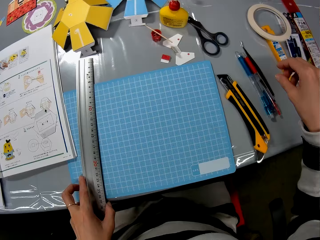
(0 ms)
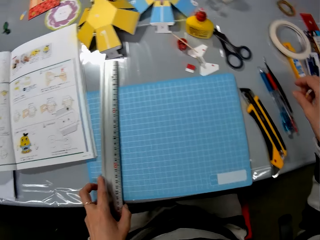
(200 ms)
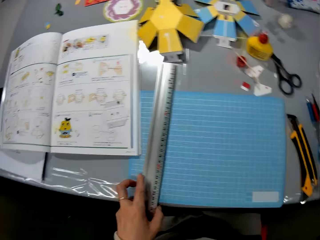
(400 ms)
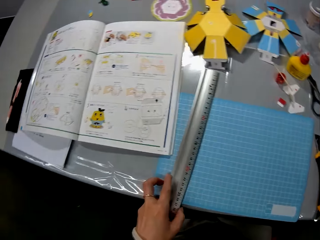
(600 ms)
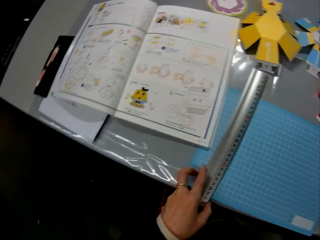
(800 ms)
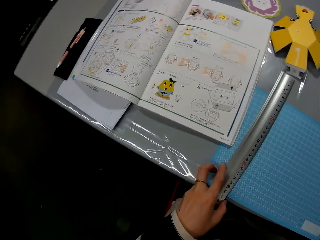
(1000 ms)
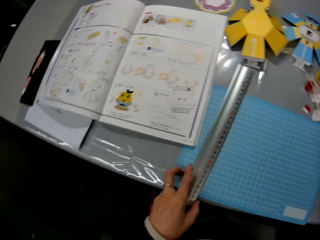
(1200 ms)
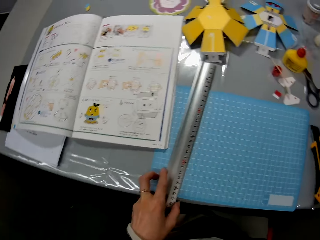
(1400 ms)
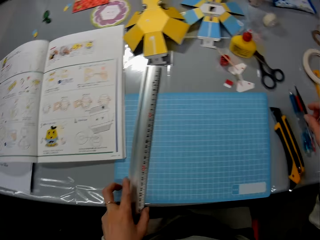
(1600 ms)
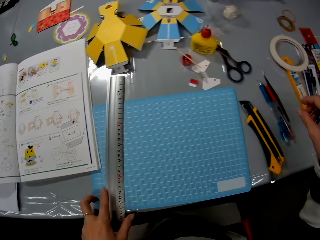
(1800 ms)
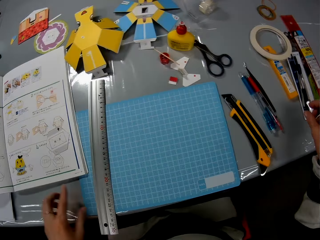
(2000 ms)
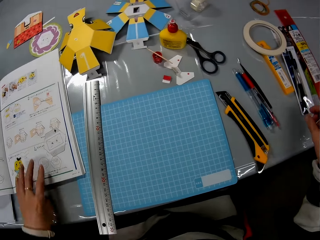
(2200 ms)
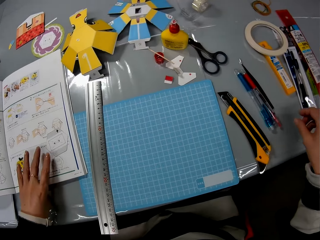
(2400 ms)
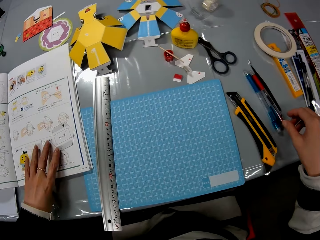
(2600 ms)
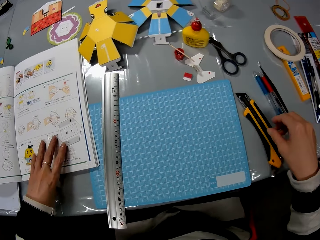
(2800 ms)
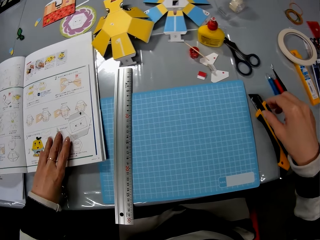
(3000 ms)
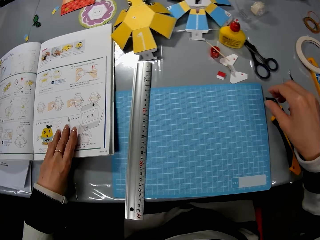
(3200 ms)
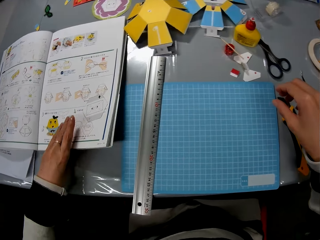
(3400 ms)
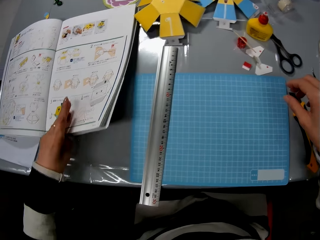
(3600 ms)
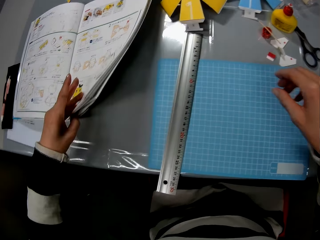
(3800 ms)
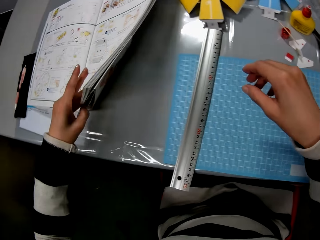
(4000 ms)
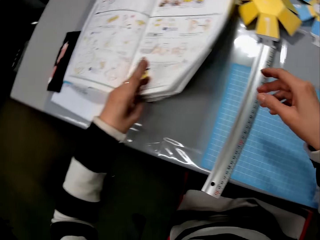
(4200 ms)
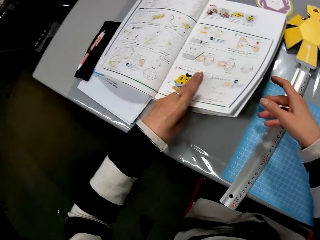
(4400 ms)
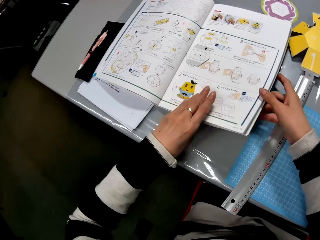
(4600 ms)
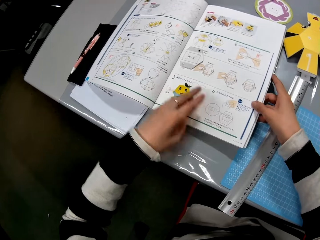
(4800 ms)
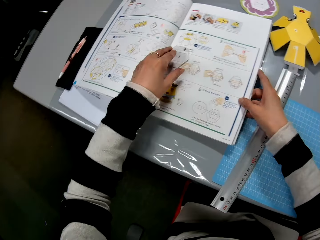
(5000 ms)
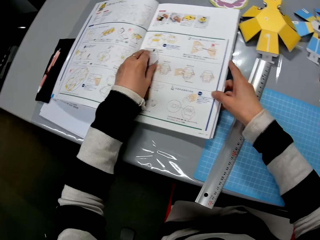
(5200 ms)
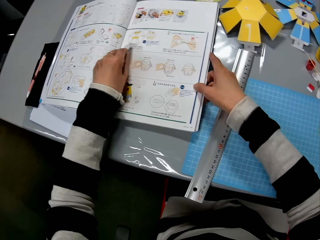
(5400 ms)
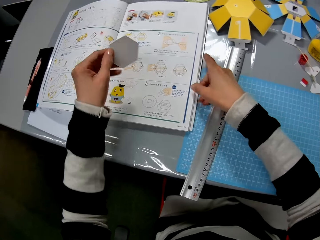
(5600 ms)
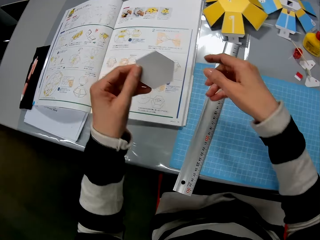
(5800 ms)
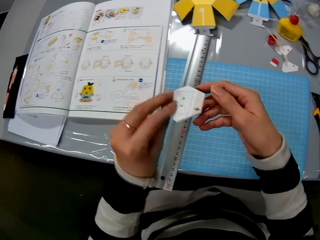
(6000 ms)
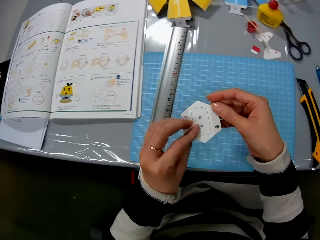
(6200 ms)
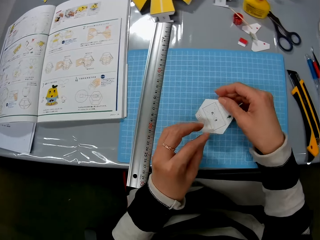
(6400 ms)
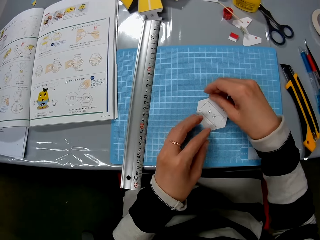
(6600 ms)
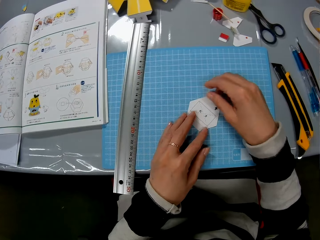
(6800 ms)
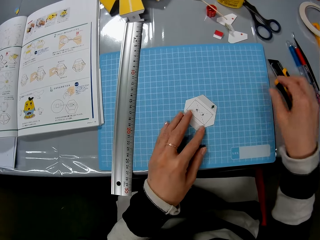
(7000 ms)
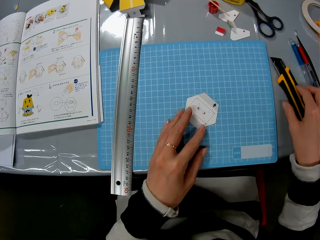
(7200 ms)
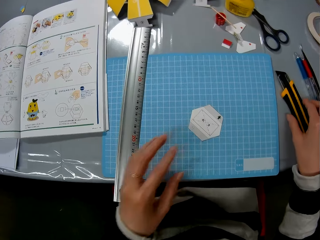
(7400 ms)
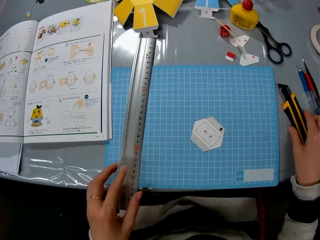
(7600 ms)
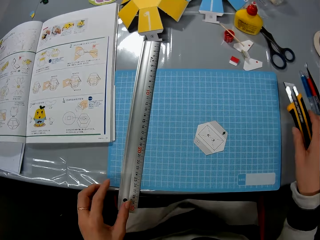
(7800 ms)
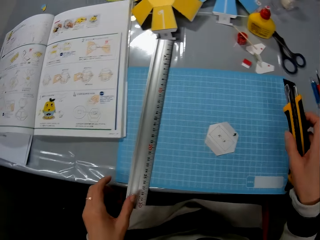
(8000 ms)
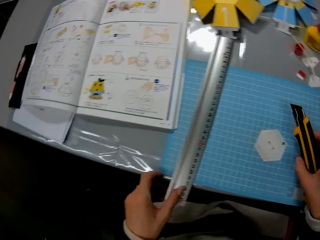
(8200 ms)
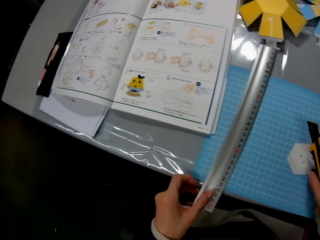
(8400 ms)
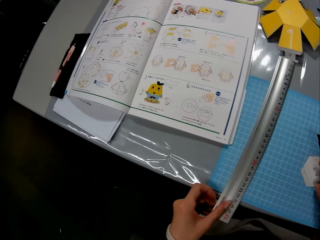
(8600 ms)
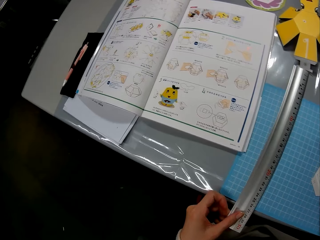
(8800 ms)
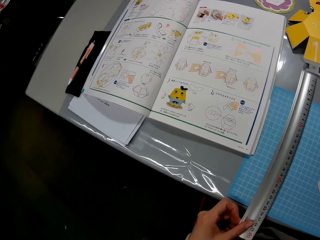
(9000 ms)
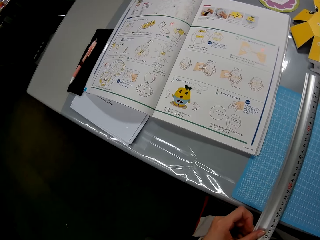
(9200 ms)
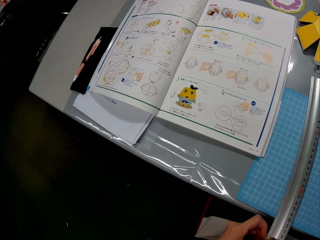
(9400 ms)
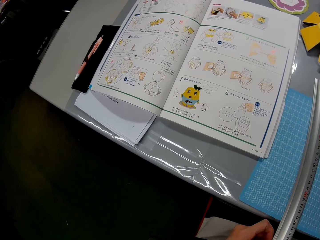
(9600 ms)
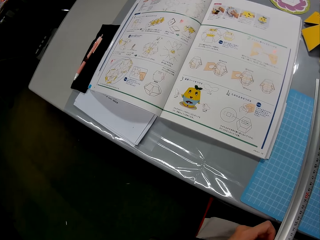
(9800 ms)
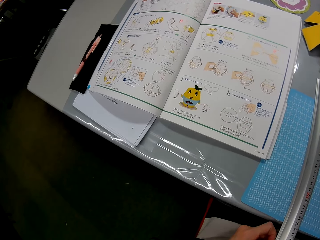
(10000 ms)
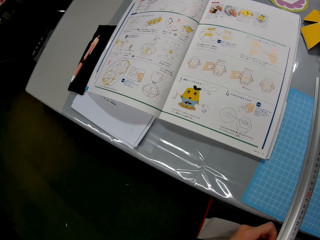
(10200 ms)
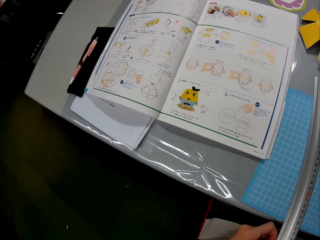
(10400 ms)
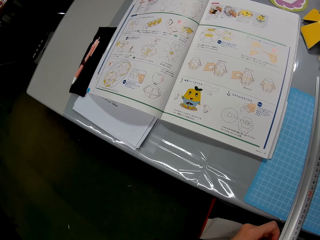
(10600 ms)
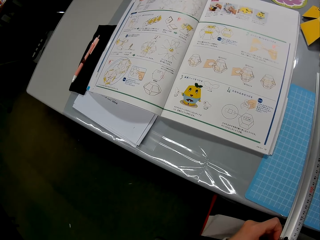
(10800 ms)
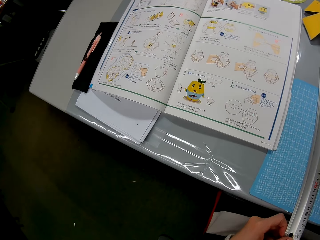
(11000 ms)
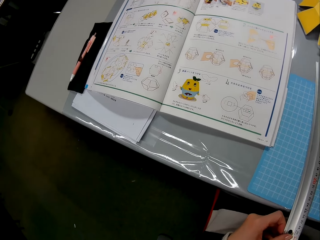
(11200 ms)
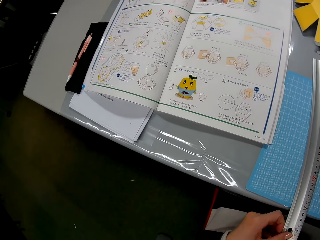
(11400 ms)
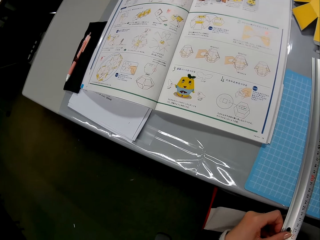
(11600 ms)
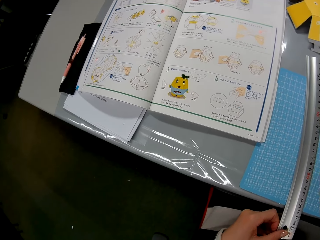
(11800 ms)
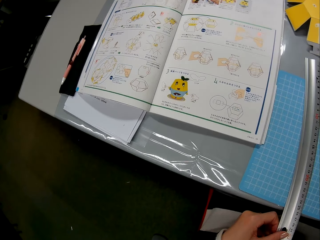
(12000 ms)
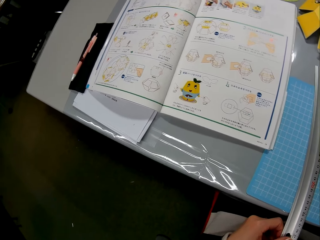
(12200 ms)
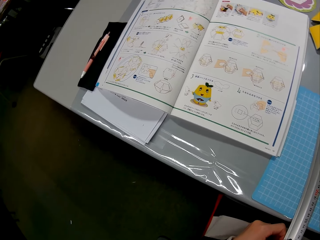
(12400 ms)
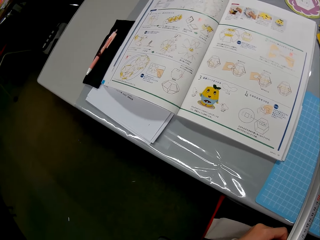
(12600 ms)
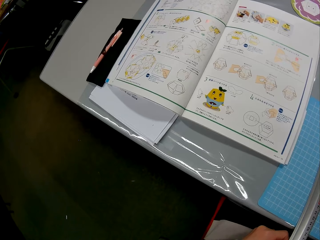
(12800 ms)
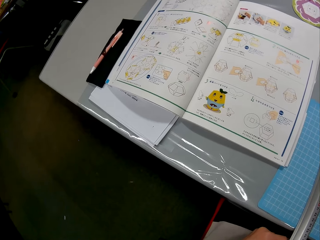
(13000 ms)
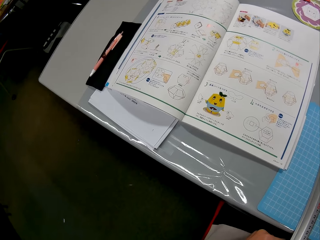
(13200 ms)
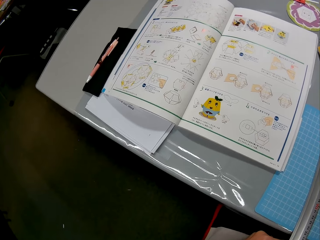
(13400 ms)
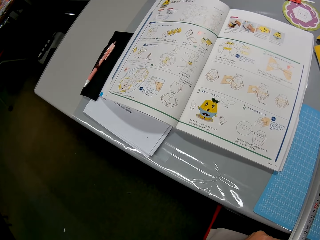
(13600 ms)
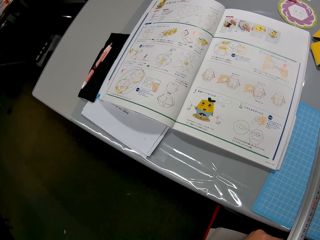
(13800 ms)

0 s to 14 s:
The camera wearer looks around. They touch a ruler on the table. They touch a book on the table. They raise the book from the table. They pick a piece of paper from the book. They put the piece of paper on the table. They pick a cutter from the table. They touch the ruler on the table. They look at the book.

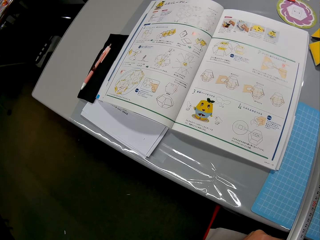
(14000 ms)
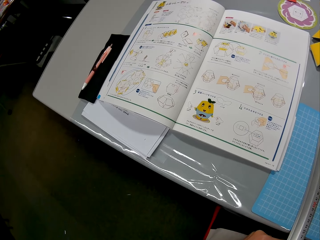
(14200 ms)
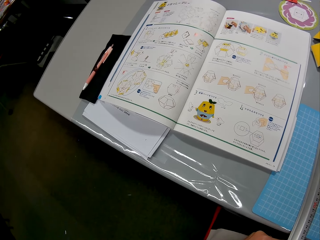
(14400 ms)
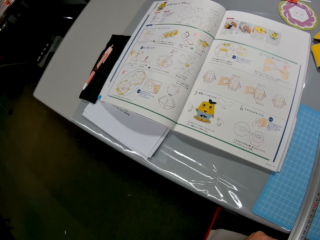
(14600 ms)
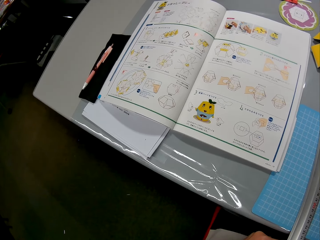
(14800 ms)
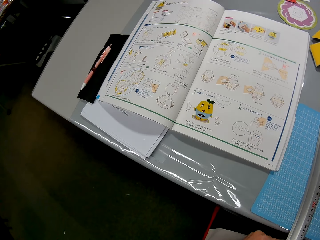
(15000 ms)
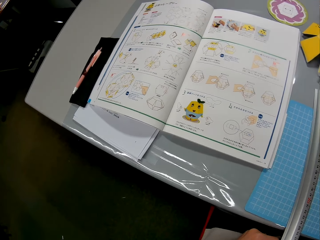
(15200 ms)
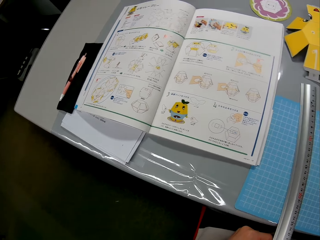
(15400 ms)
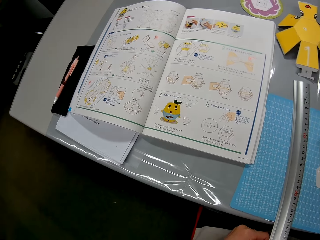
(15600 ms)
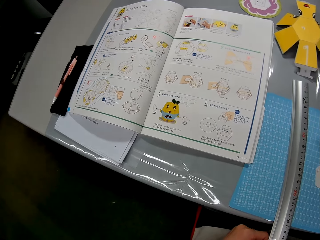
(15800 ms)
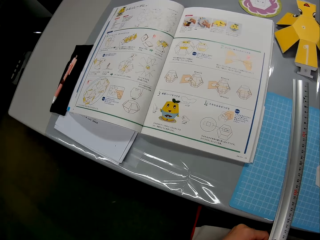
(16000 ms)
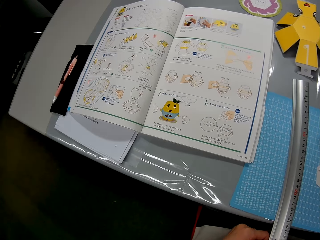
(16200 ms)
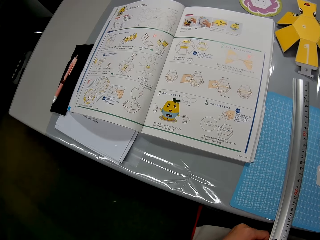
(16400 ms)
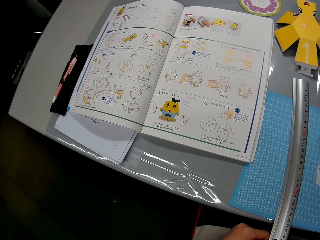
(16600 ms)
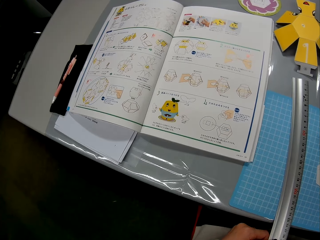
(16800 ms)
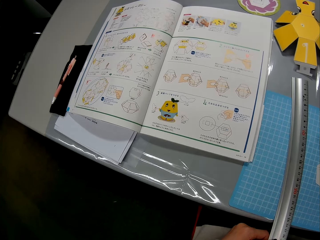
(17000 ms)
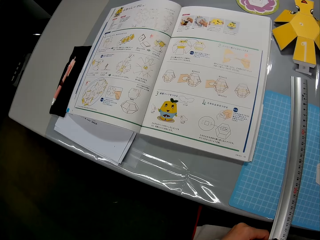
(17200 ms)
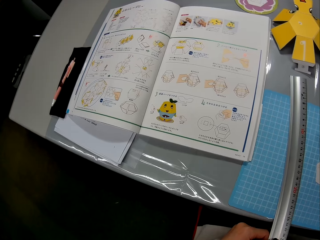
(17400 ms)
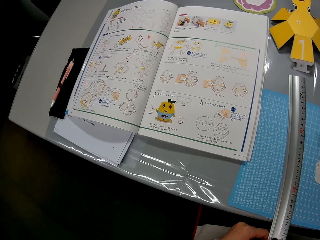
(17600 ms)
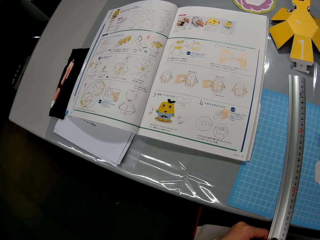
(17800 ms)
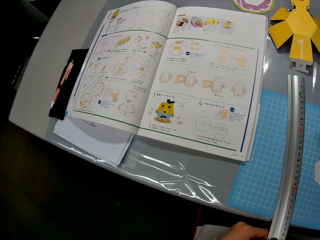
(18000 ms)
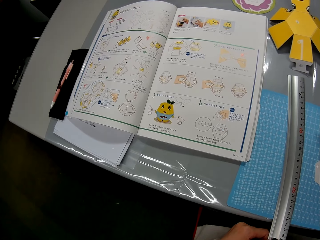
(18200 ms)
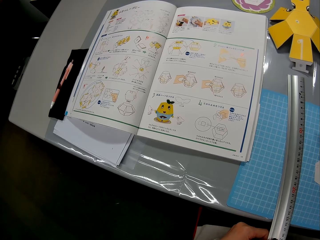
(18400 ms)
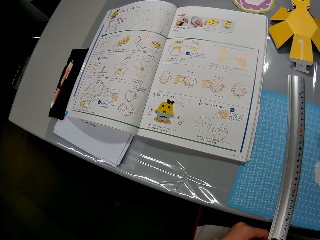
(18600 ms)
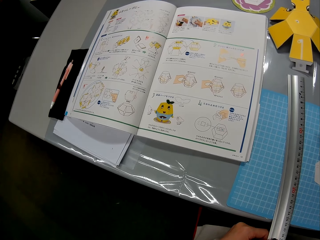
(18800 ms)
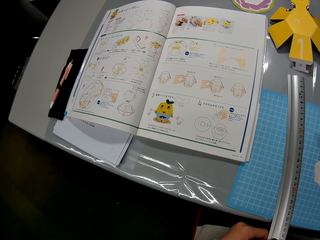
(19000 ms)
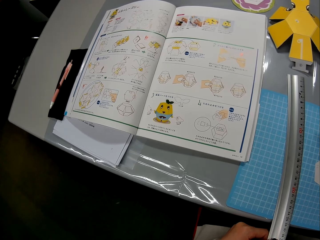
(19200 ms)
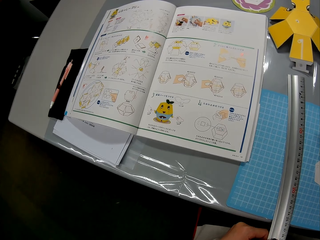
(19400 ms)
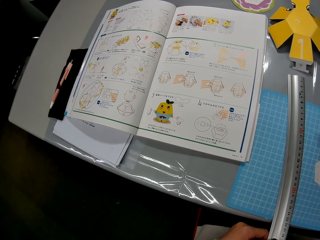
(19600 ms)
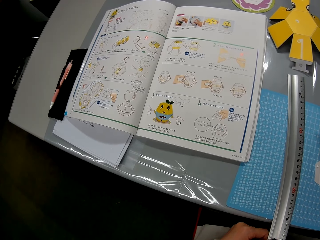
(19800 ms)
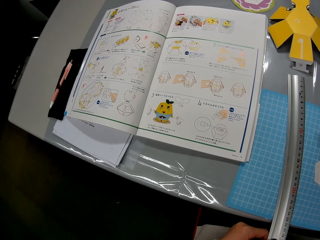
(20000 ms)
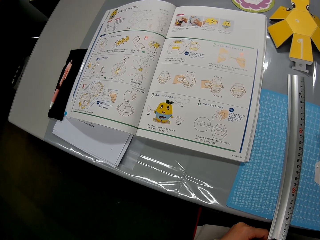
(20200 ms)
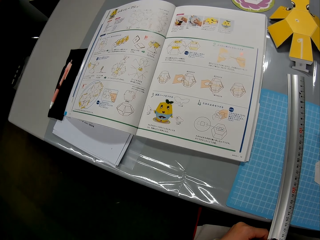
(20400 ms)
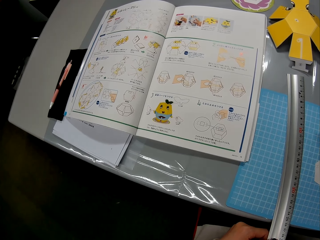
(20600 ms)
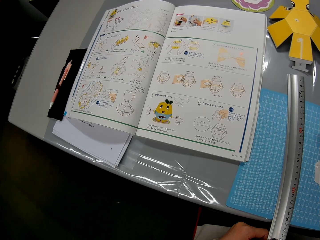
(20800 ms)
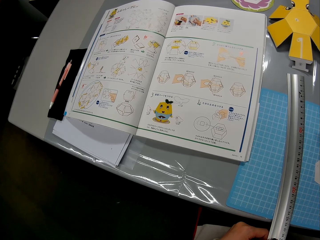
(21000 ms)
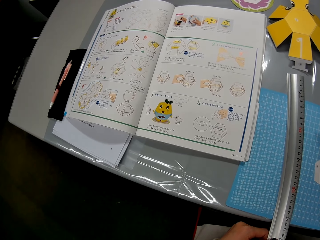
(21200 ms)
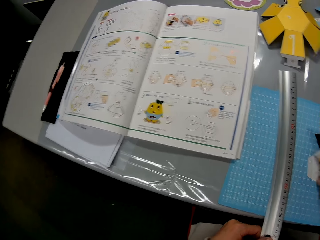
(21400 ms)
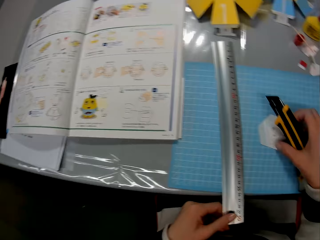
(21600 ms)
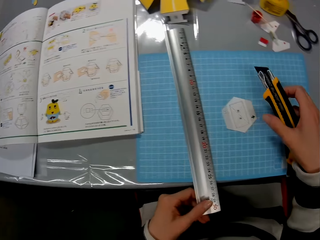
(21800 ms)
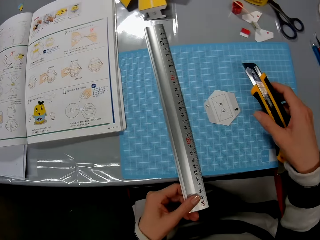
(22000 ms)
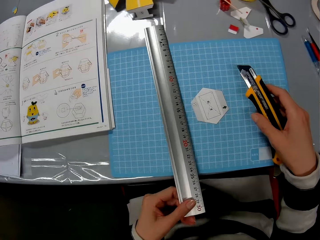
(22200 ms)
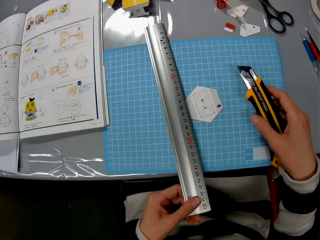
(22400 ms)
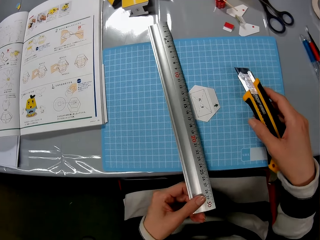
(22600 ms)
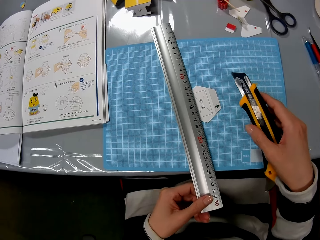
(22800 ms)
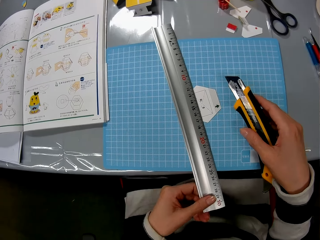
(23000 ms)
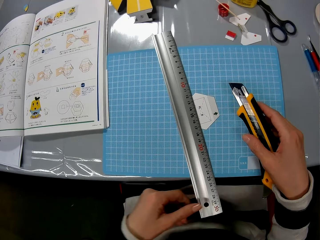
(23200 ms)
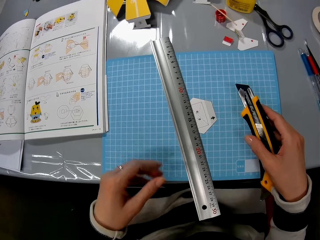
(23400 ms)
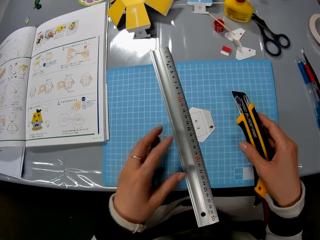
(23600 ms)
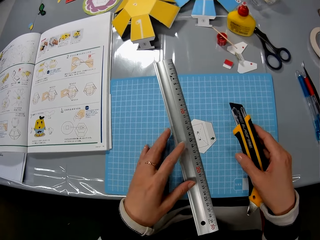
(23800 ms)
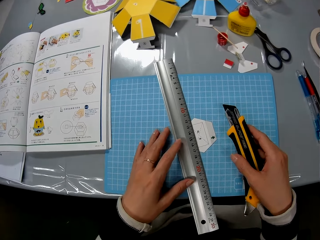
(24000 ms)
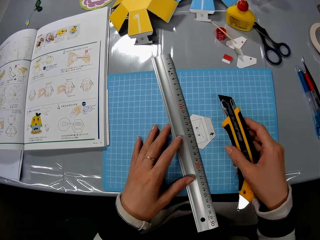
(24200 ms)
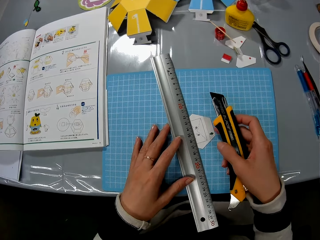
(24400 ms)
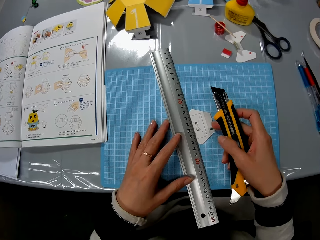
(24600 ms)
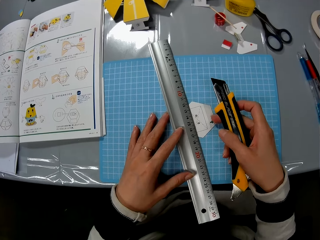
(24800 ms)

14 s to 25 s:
The camera wearer puts the ruler on the piece of paper.
